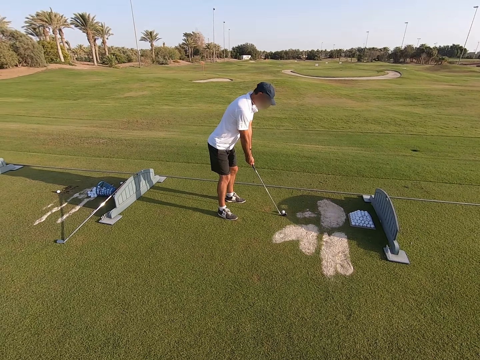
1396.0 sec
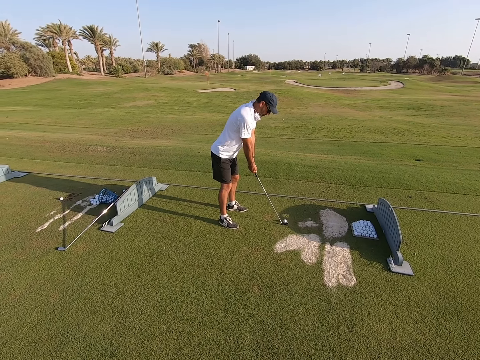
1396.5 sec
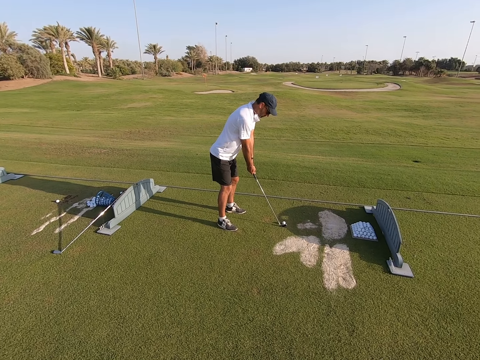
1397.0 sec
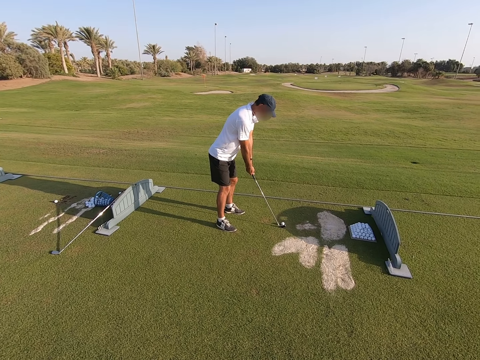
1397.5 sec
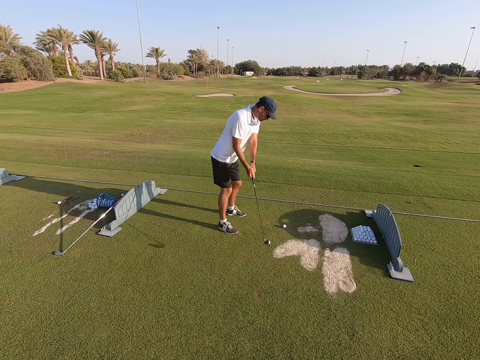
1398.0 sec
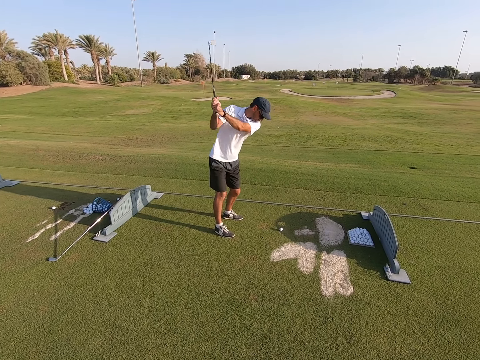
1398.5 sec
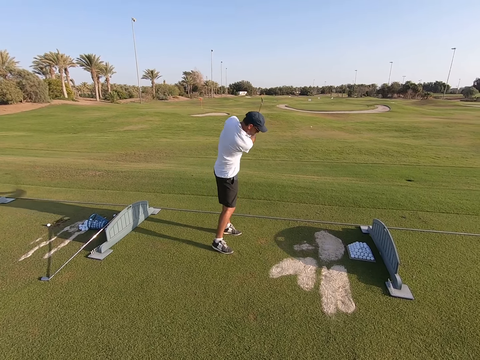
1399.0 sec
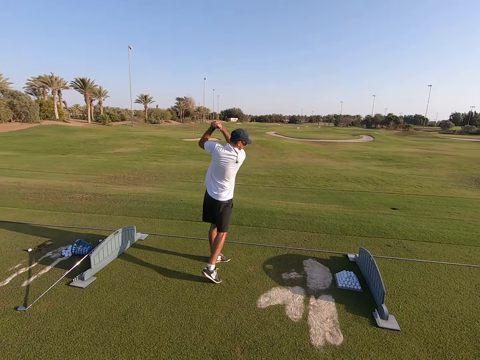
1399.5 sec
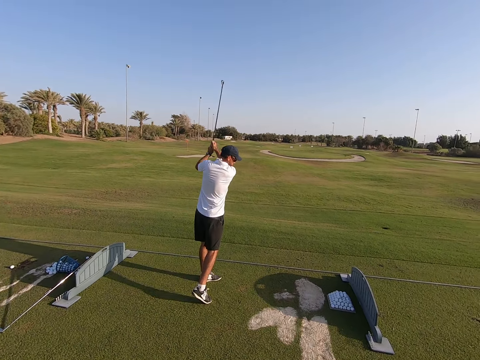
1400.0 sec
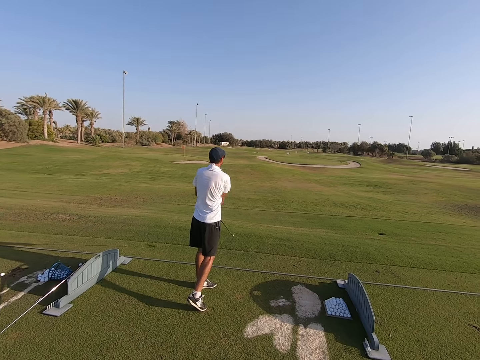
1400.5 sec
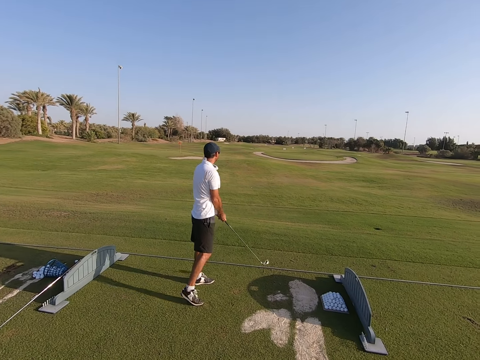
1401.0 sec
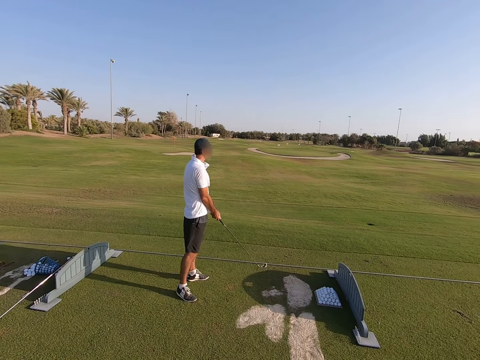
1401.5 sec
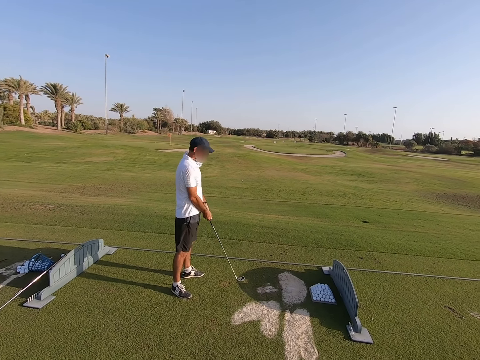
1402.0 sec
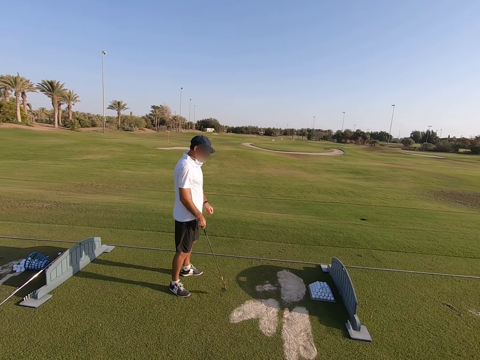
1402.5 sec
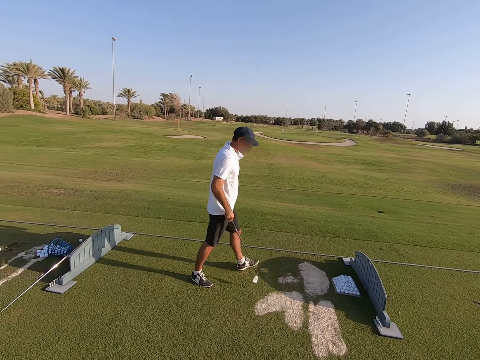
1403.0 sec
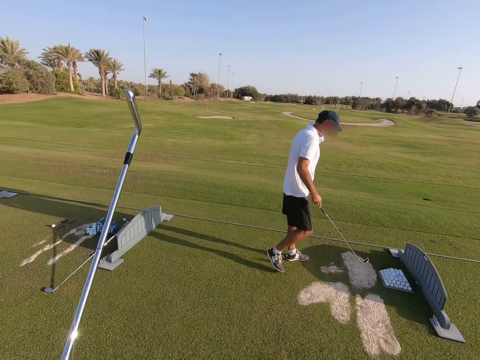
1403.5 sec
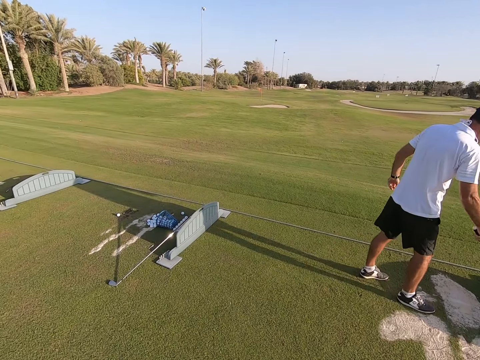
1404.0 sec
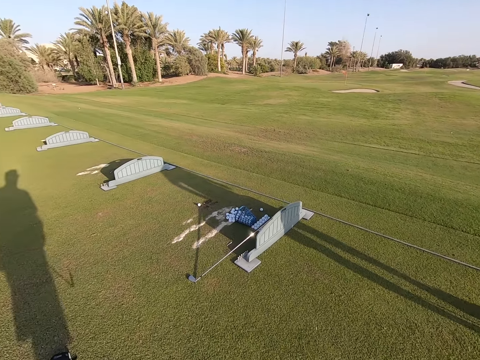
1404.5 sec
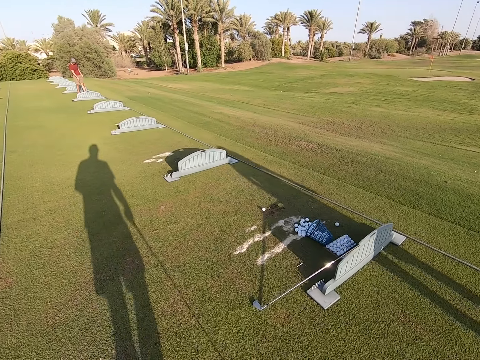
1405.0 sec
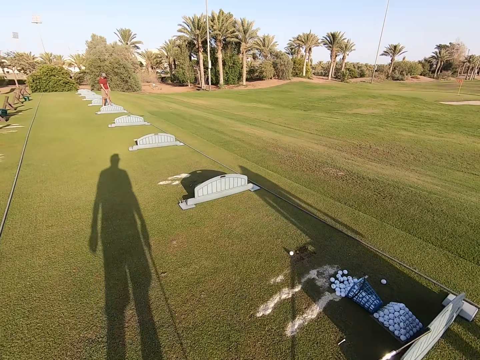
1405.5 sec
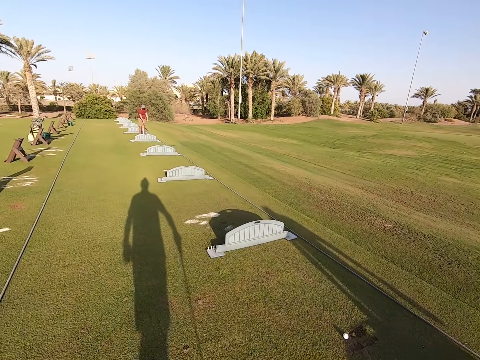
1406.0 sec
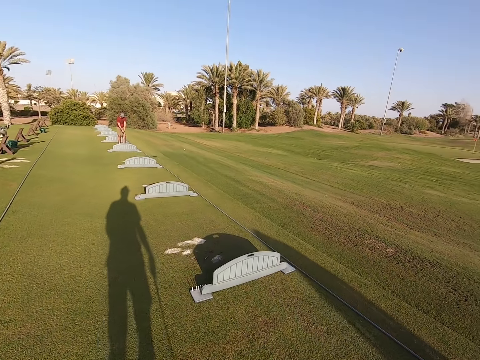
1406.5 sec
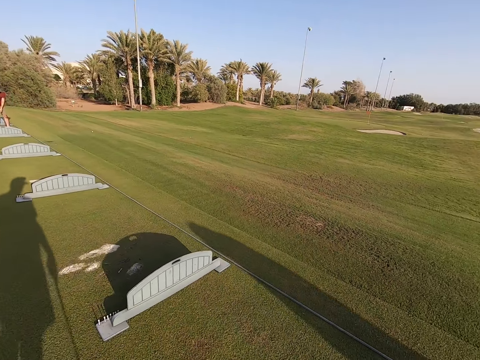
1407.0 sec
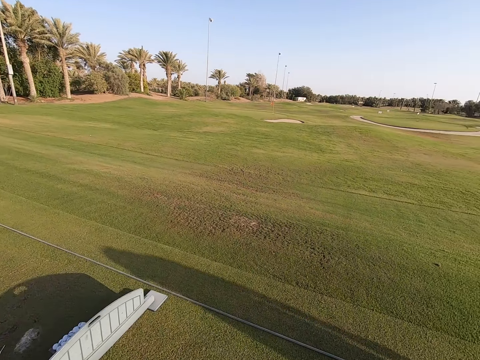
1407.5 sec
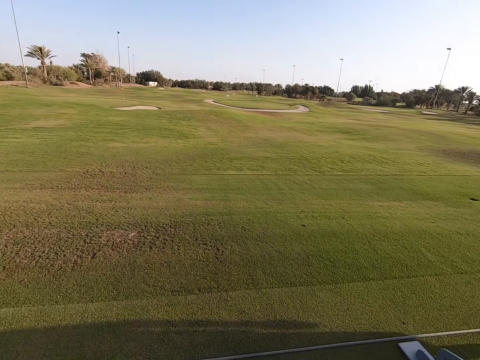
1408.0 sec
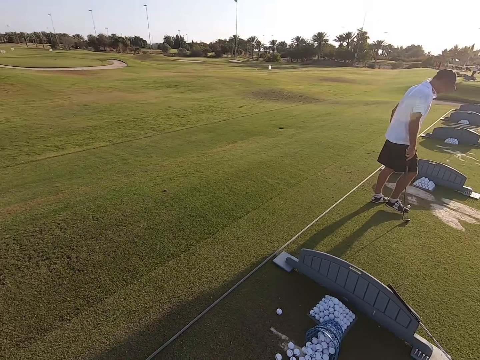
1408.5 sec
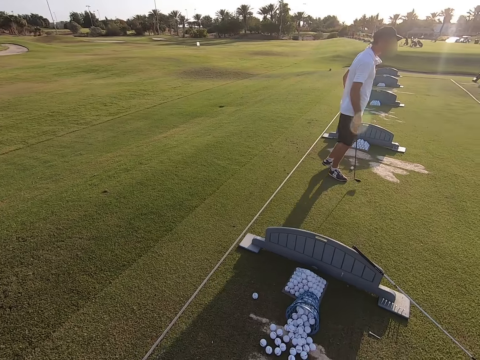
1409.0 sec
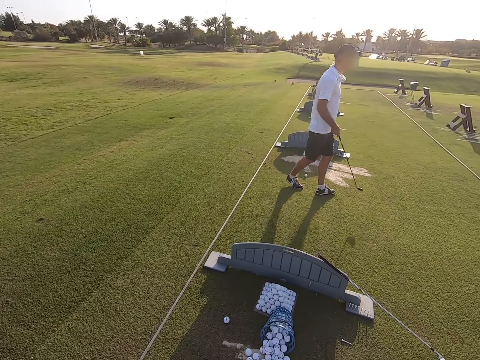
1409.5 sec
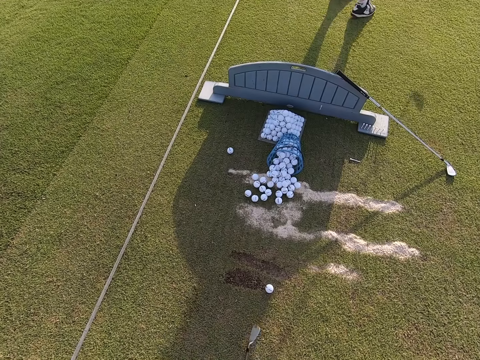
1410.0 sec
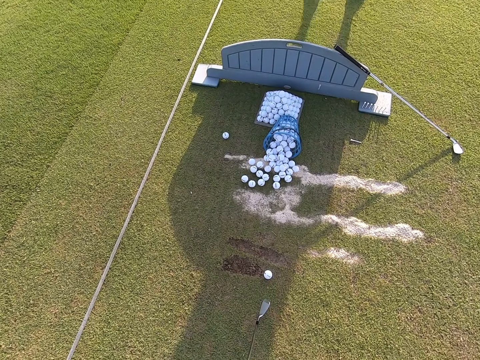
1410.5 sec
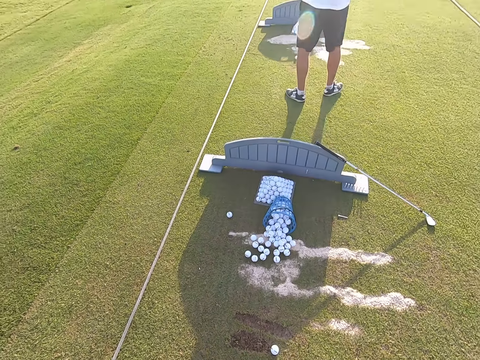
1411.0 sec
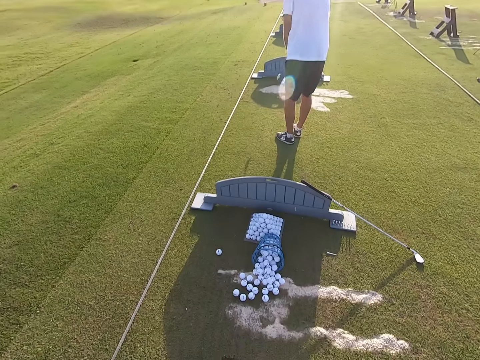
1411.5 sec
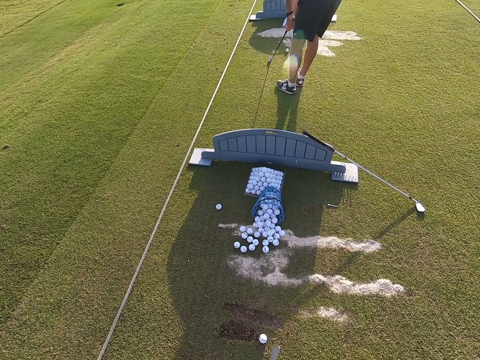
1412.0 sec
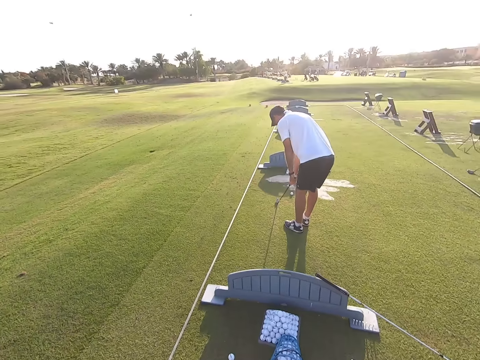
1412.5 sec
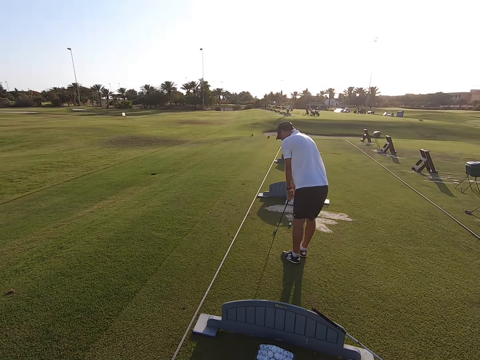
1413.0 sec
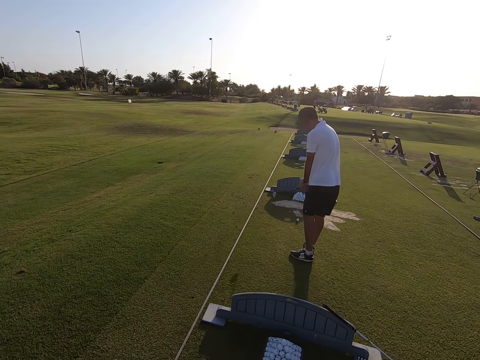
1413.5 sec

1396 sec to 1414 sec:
A man hits the golf with the golf club. The camera wearer plays the game. The man walks around and picks up the golf with the golf club. The camera wearer looks around. They walk around. They stare around the field. The man walks around.

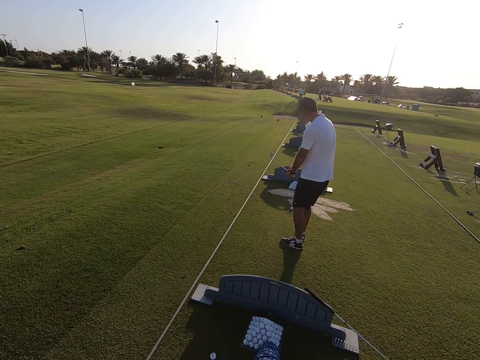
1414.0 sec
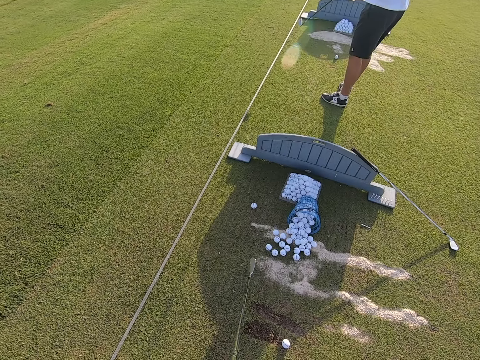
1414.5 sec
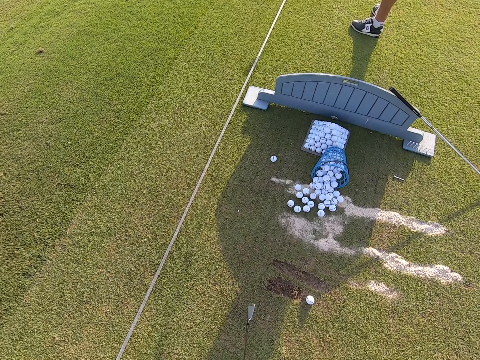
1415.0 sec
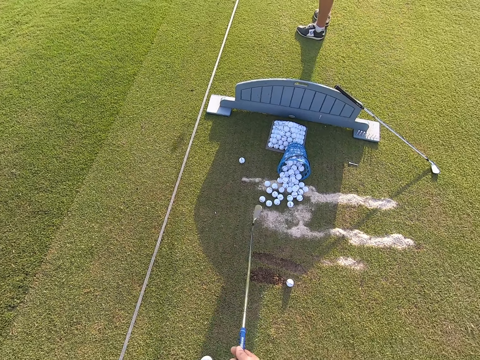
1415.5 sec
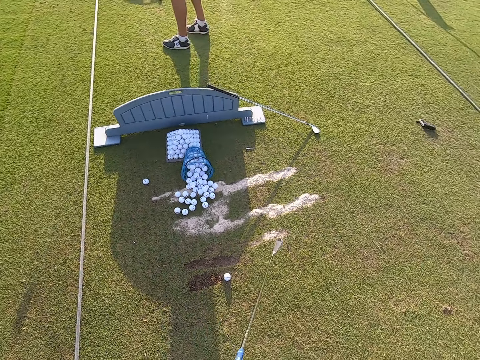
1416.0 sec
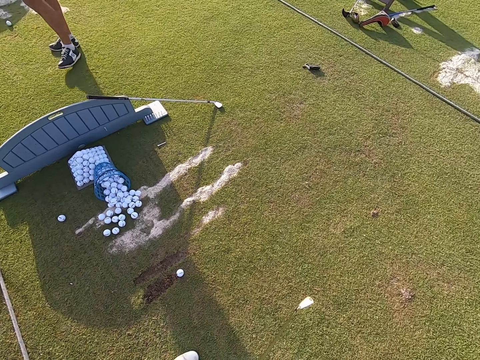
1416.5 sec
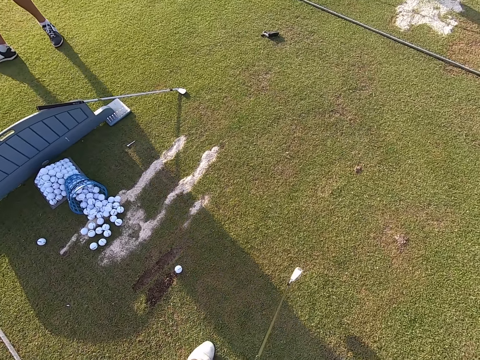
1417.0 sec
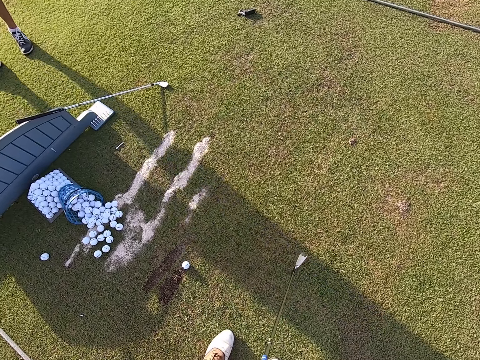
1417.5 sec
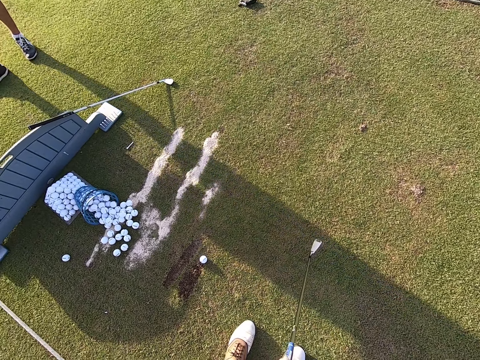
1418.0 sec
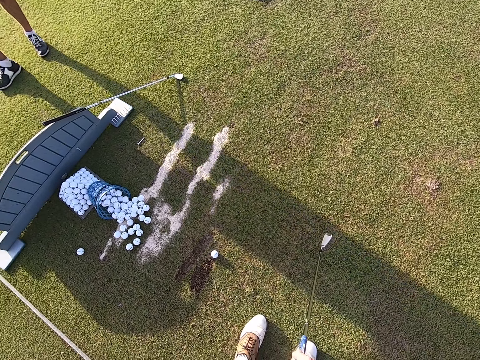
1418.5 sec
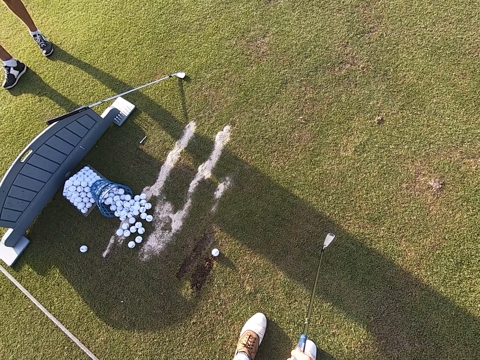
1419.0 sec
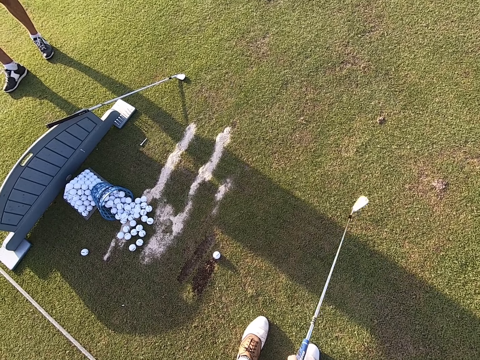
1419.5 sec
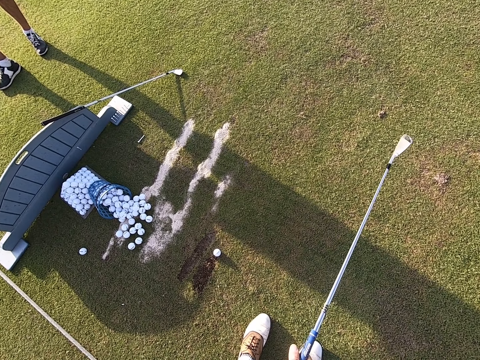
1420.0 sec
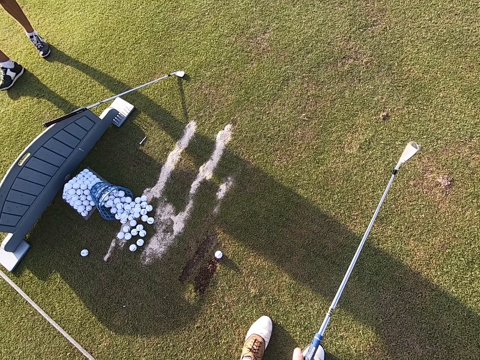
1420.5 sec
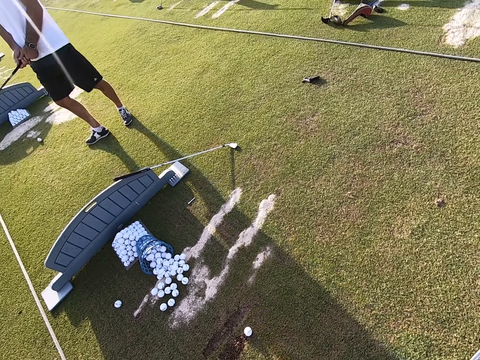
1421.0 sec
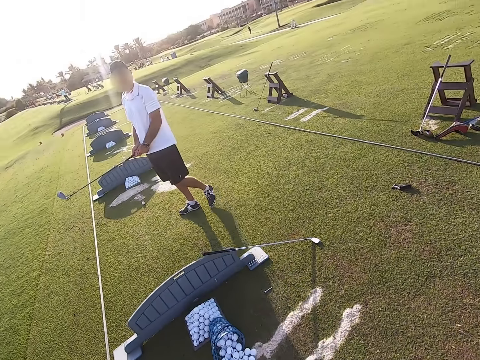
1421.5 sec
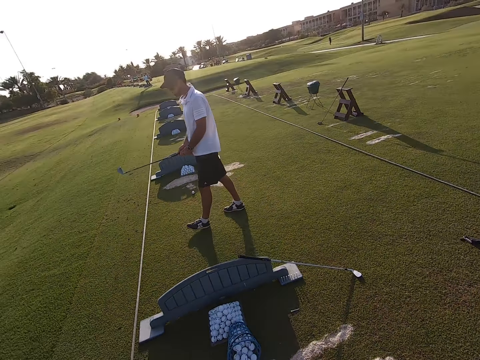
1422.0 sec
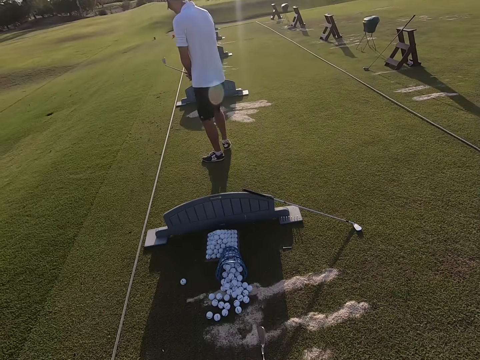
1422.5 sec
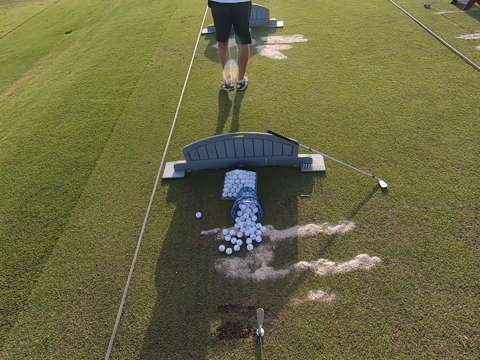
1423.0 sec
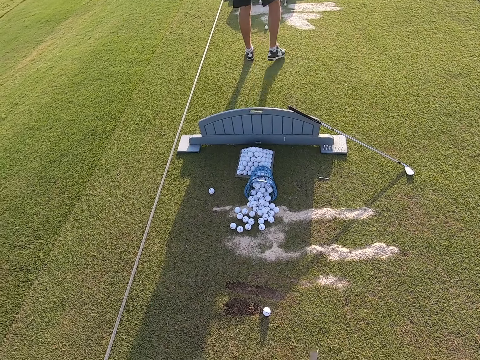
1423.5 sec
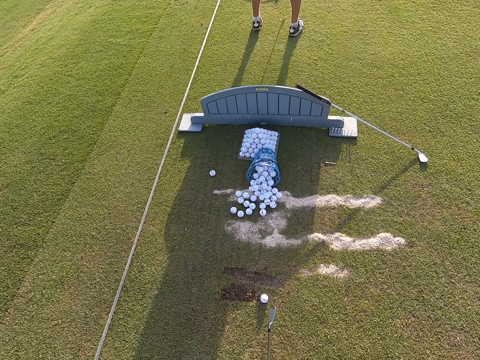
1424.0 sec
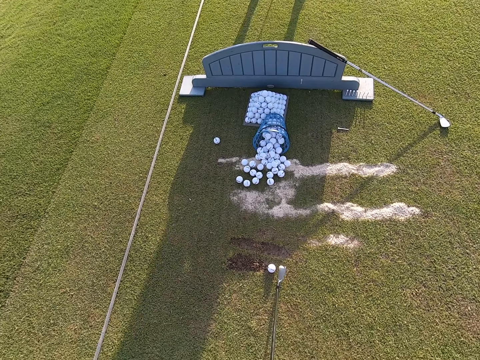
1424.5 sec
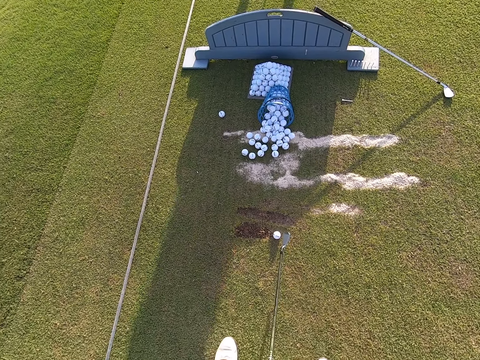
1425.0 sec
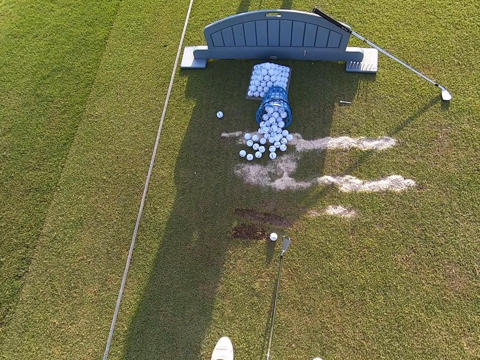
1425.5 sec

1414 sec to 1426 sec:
The camera wearer looks around the field. A person walks around.
